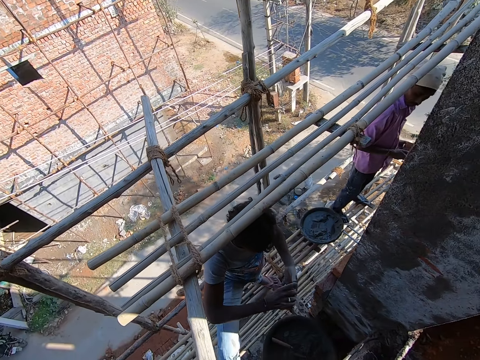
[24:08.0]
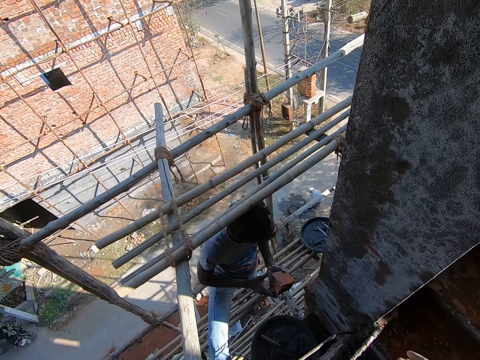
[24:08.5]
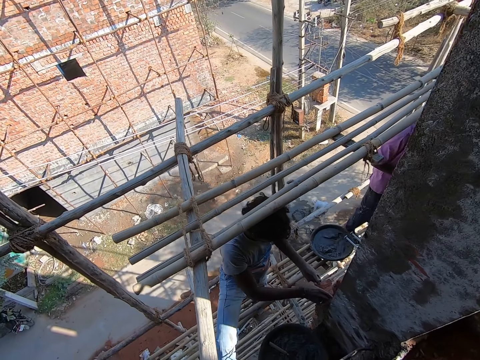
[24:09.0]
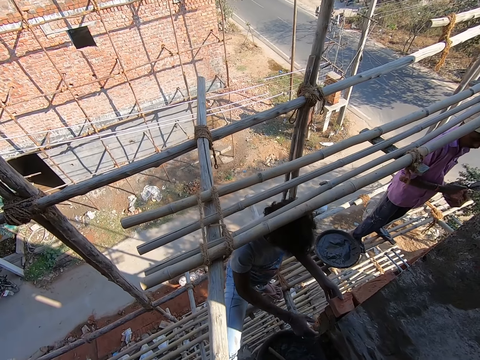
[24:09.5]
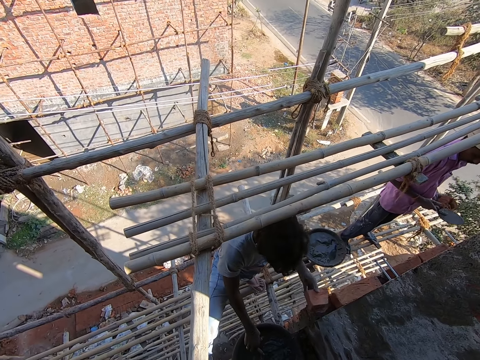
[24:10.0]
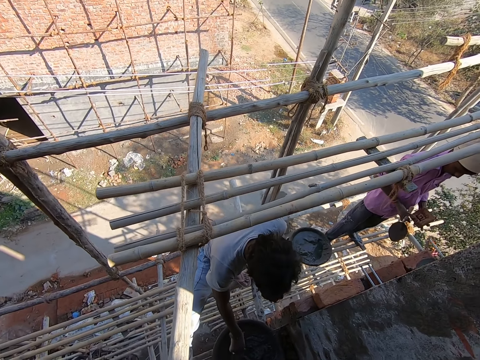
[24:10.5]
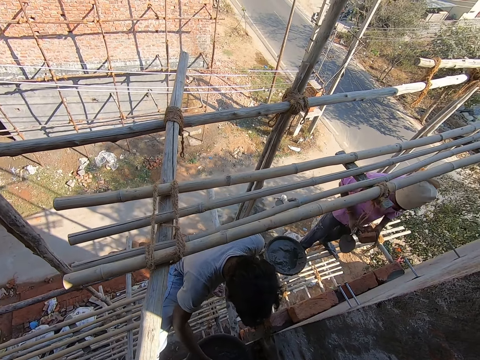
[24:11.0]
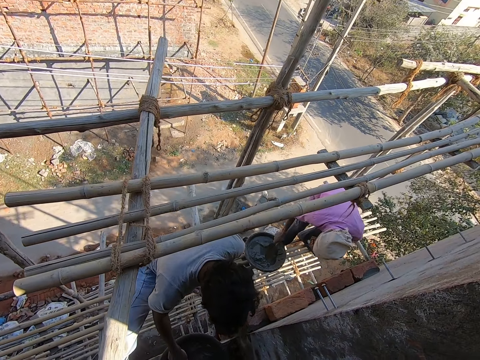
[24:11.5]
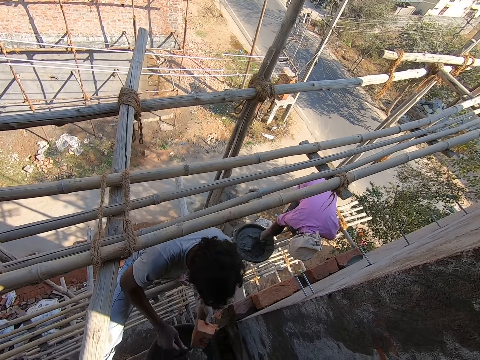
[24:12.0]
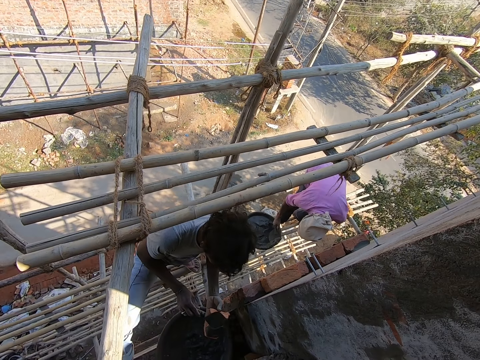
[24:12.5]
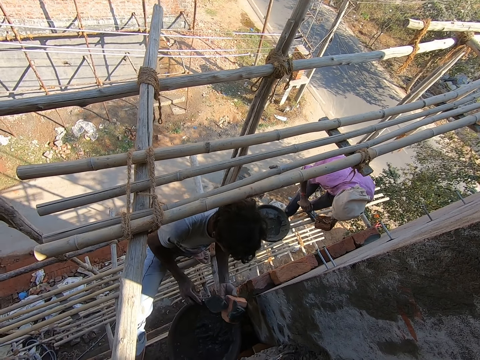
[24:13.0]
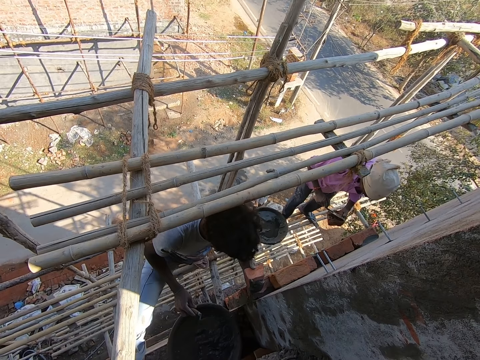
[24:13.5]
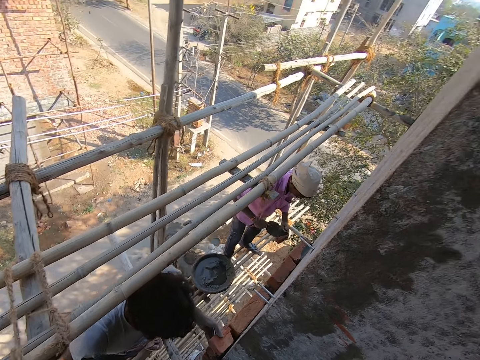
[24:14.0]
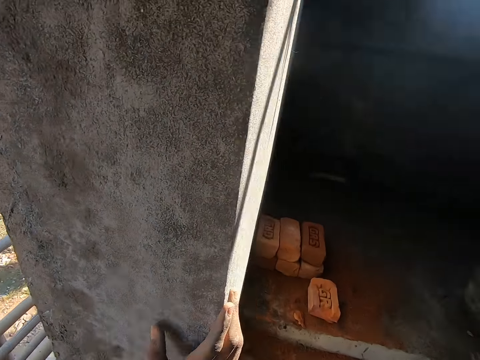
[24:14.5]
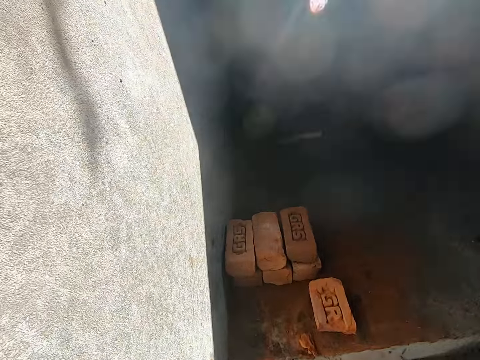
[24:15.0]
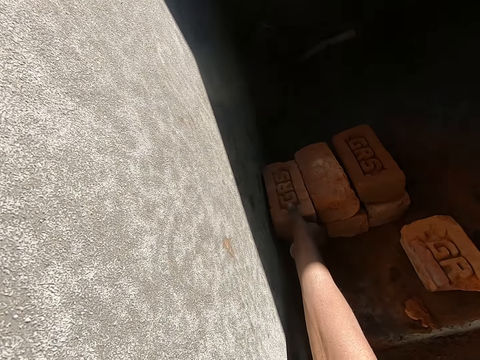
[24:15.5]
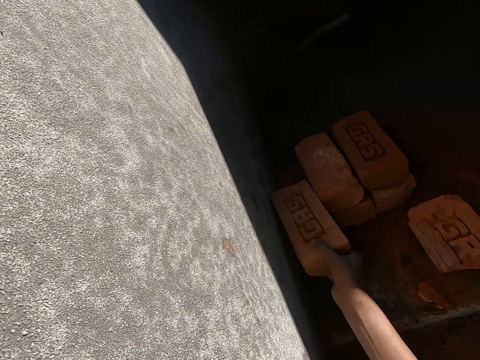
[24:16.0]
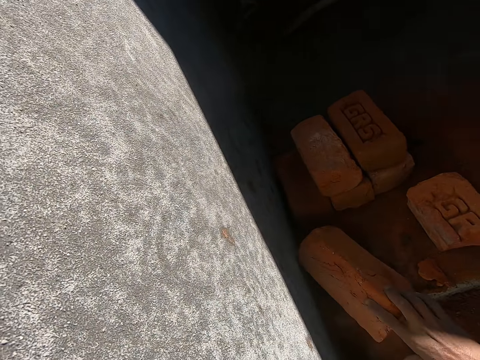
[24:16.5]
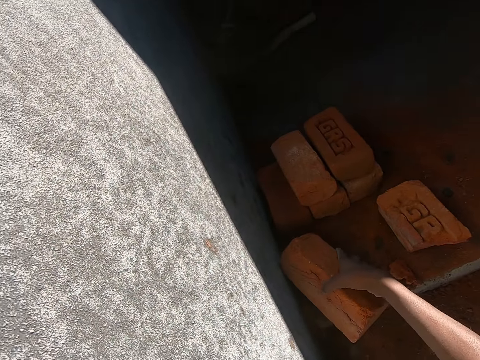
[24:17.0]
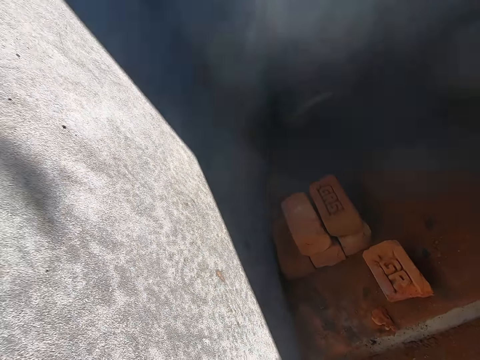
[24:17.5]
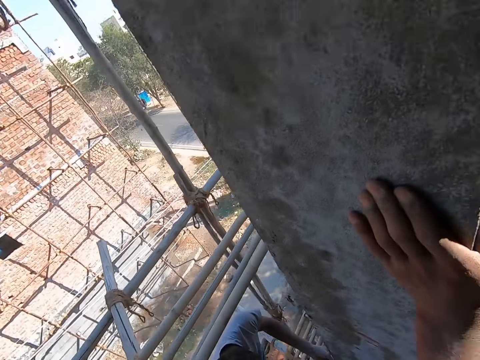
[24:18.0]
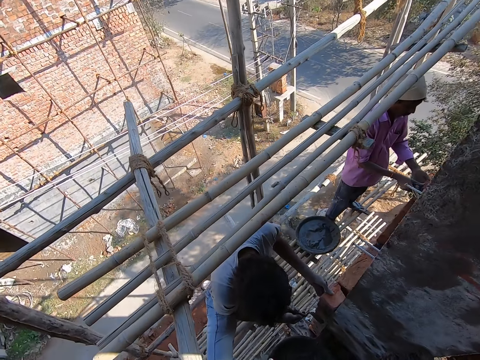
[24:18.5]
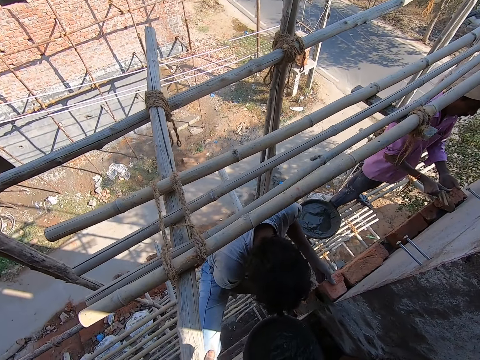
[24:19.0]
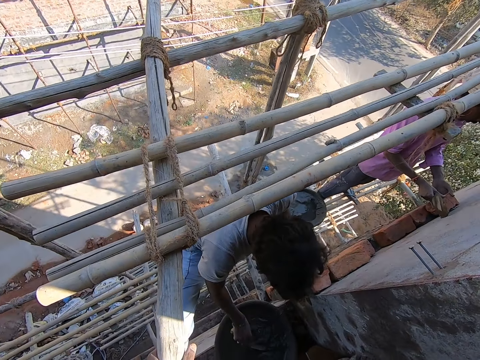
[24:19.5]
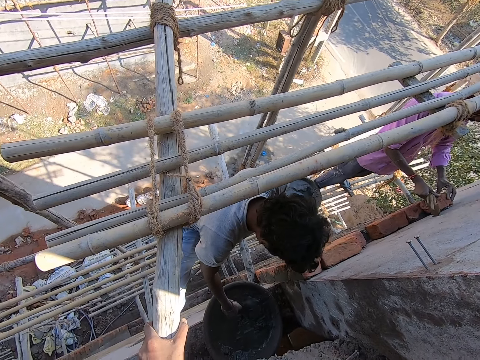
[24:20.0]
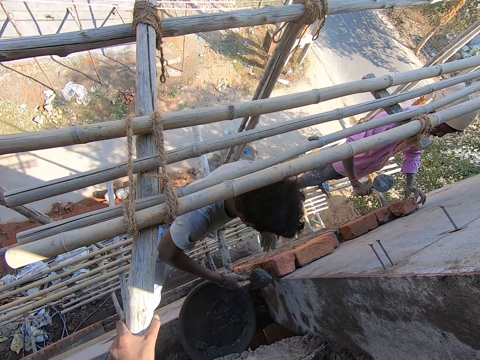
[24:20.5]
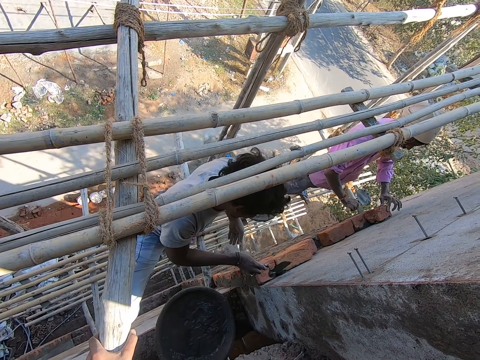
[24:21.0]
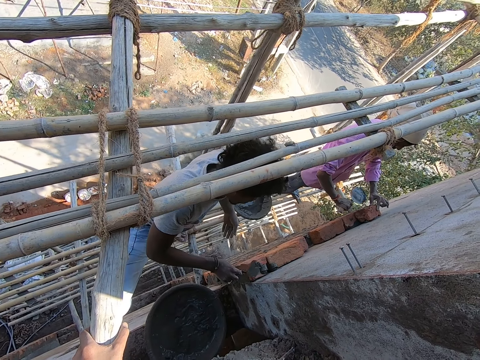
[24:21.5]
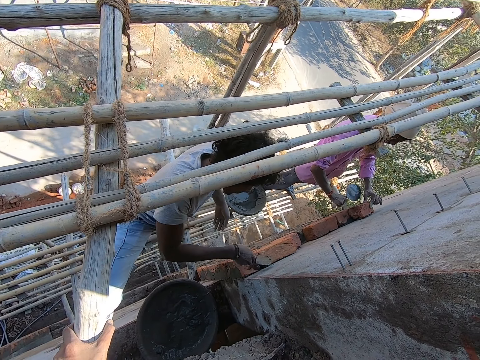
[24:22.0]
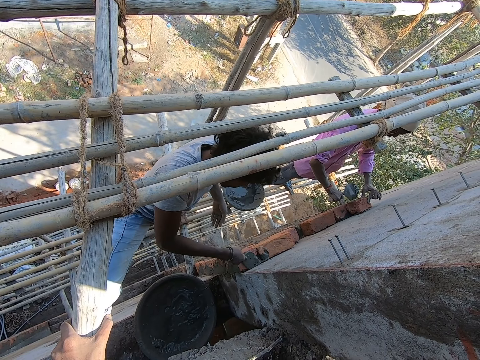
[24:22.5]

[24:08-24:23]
A man collects the brick from the camera wearer with his right hand. The man holds the brick with his hands. The man fits the brick on the wall with his left hand. The man takes concrete from the container with the trowel in his right hand. Another man takes the concrete from the container with the trowel in his right hand. The first man pours the concrete from the trowel in his right hand on the brick. The other man pours the concrete from the trowel in his right hand on the brick. The first man lays the brick in his left hand on the wall. The camera wearer picks the brick from the stair with his right hand. The first man plasters the brick with the concrete on the trowel in his right hand. The other man lays the brick on the wall with his hands. The first man takes the concrete from the container with the trowel in his right hand. The first man pours the concrete from the trowel in his right hand on the brick. The other man hits the brick with the trowel in his right hand.

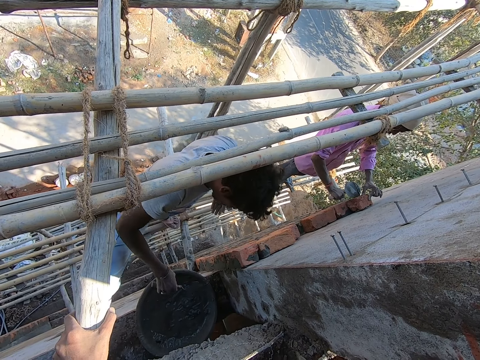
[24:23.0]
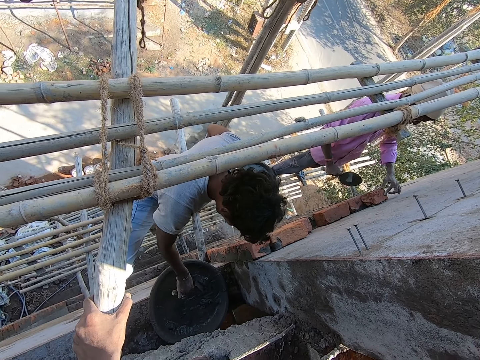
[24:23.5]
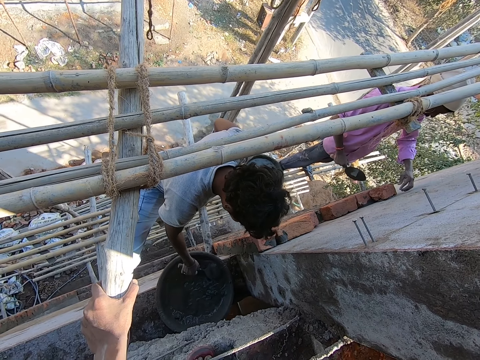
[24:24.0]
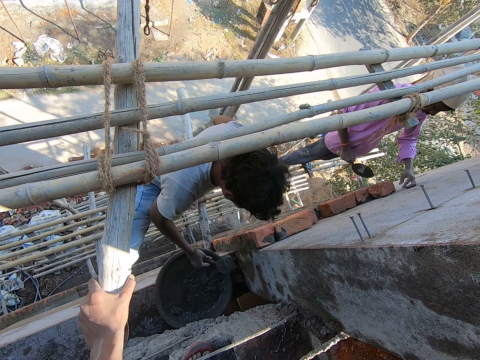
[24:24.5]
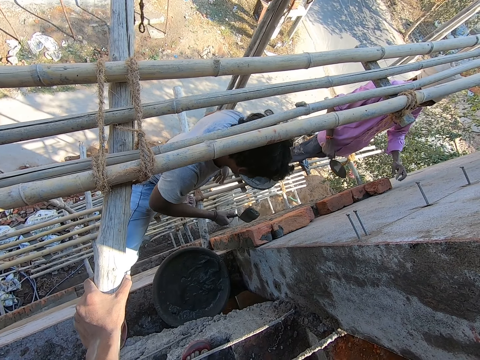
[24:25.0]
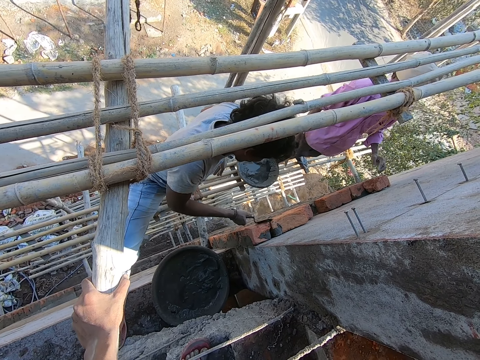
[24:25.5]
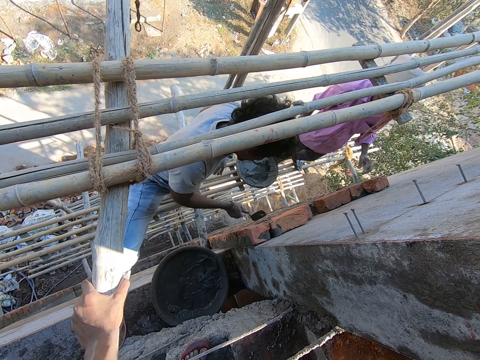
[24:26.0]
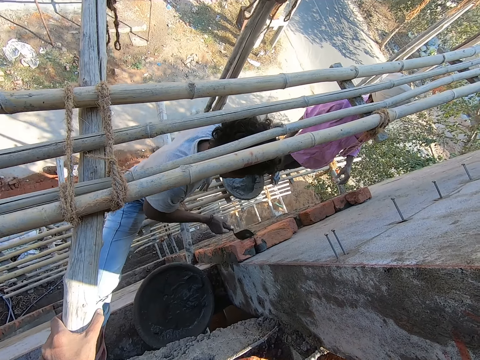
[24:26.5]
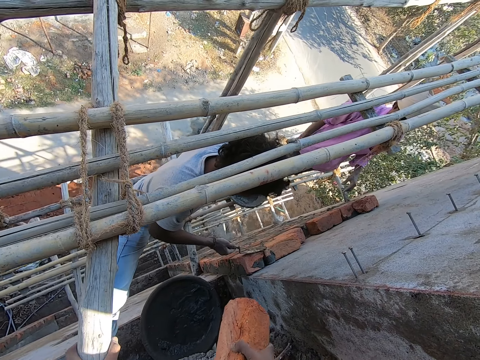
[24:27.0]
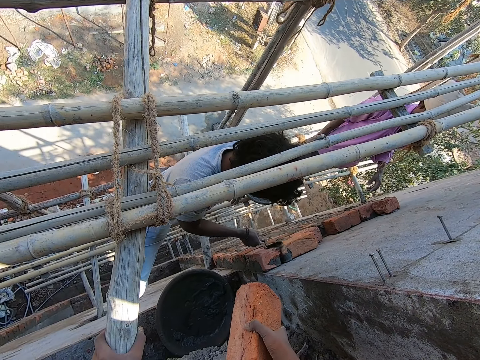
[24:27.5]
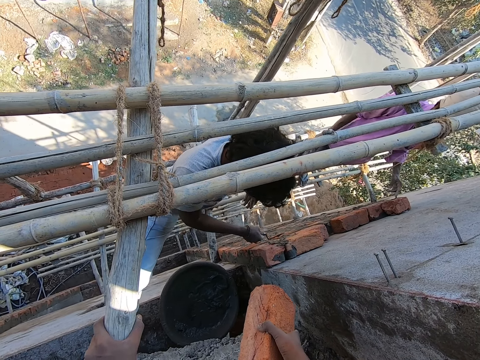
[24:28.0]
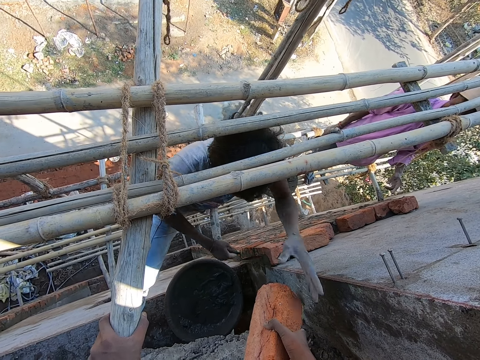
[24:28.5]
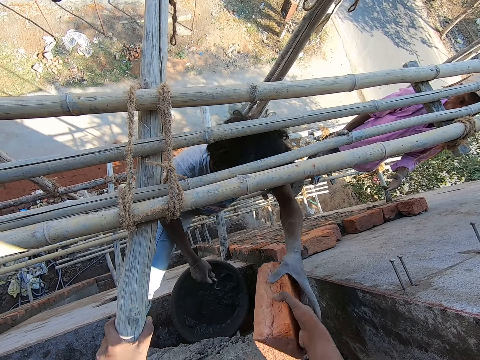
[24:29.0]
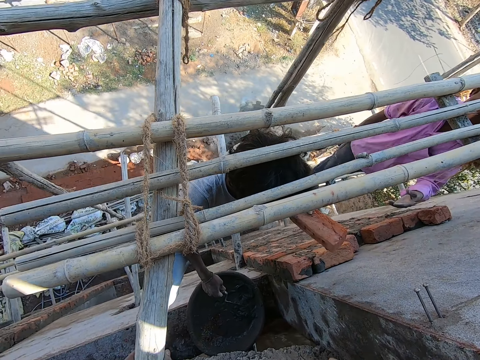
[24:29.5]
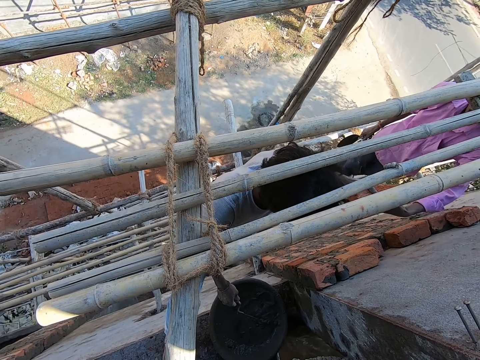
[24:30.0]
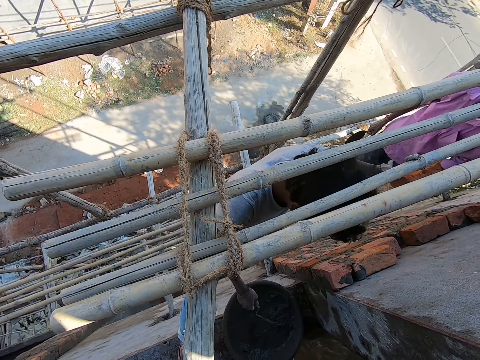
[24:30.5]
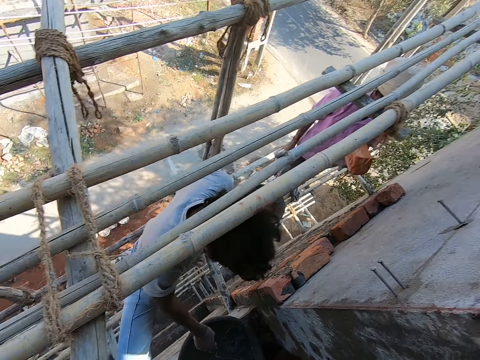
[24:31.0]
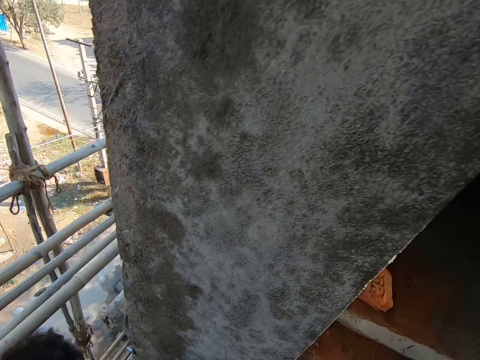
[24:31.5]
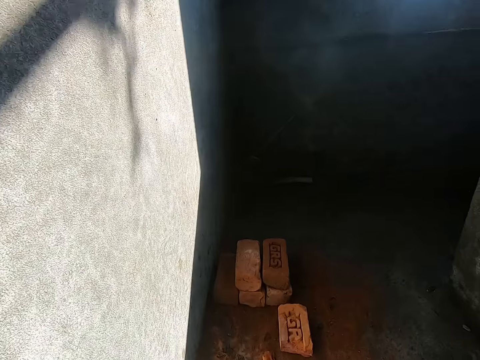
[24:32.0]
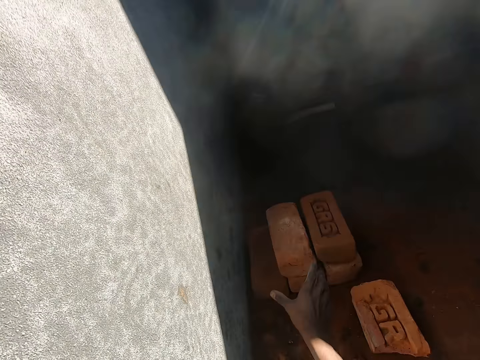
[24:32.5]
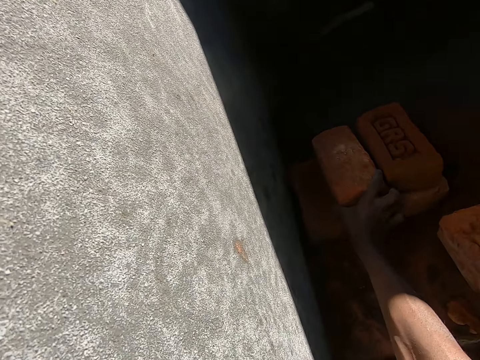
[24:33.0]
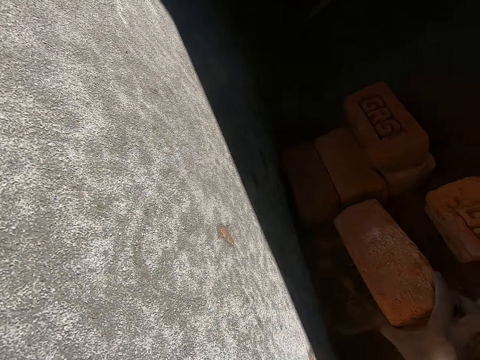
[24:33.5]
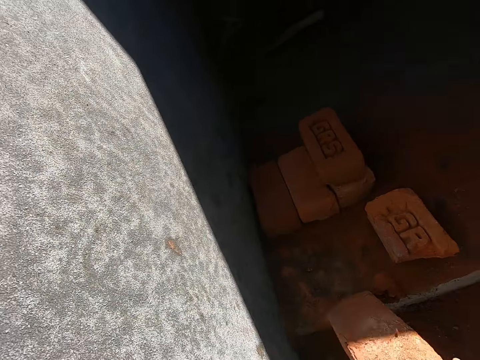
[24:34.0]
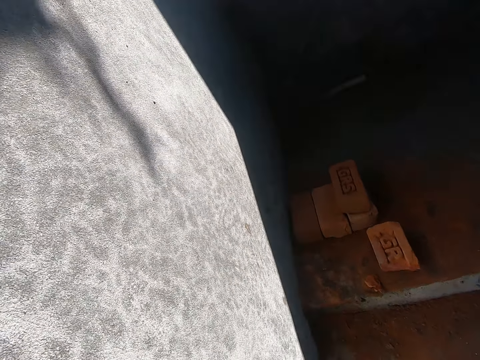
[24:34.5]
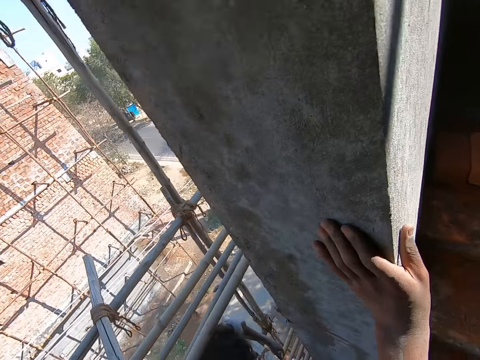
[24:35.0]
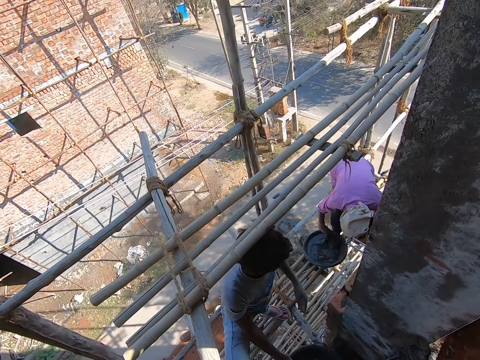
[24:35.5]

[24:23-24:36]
A man plasters the brick with the trowel in his right hand. The man takes concrete from the container with the trowel in his right hand. The man plasters the brick with the concrete on the trowel in his right hand. The man collects the brick from the camera wearer with his left hand. The camera wearer gives the man the brick. Another man collects the brick from the first man with his left hand. The camera wearer picks the brick from the stair with his right hand.
